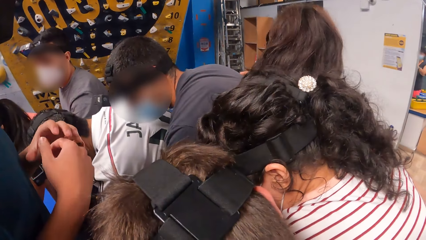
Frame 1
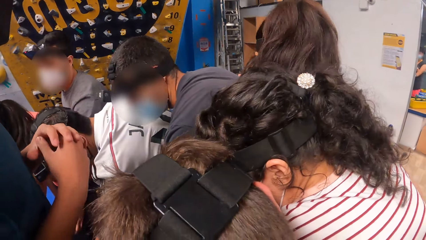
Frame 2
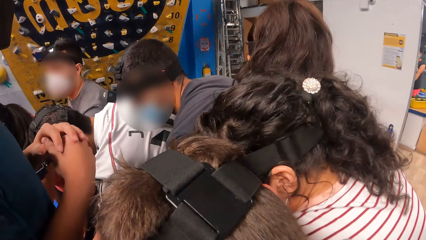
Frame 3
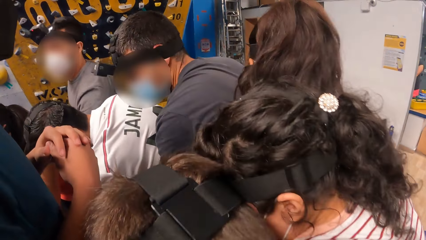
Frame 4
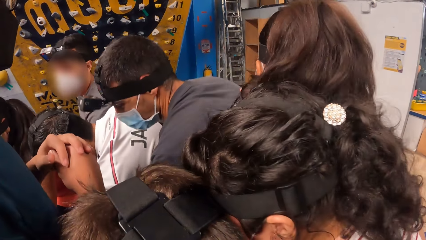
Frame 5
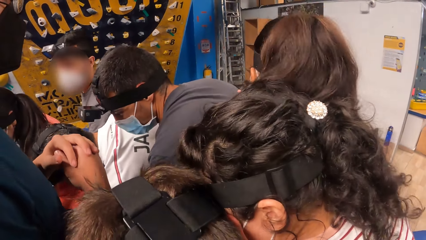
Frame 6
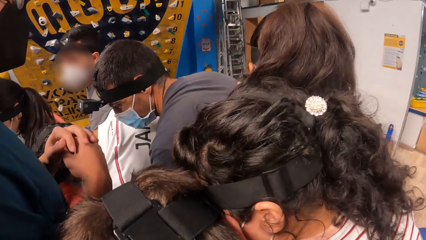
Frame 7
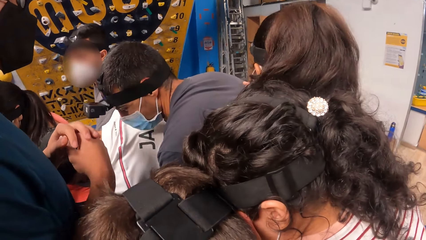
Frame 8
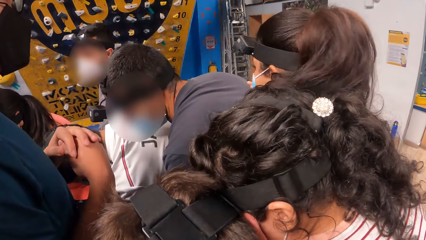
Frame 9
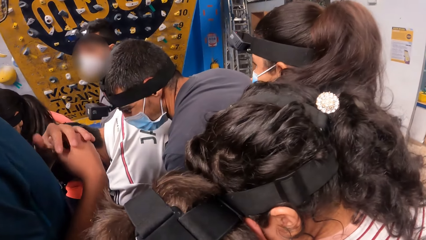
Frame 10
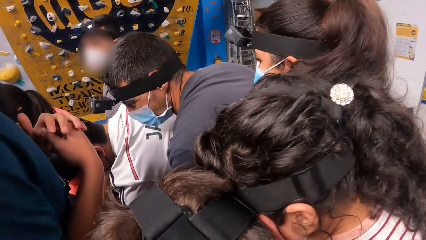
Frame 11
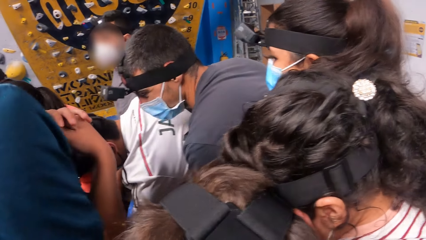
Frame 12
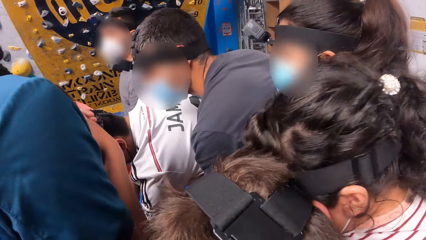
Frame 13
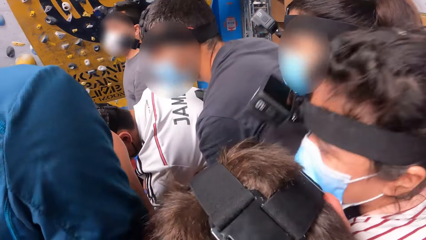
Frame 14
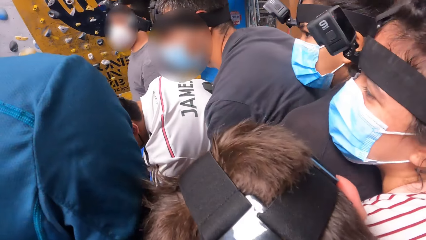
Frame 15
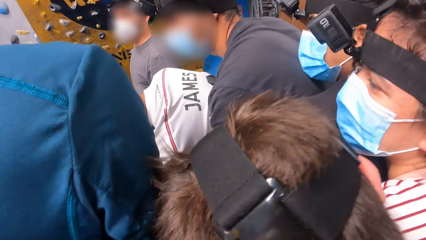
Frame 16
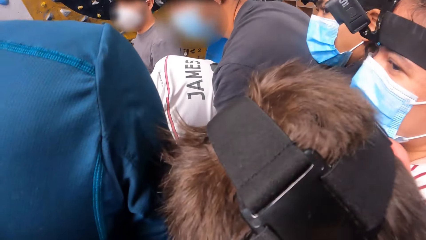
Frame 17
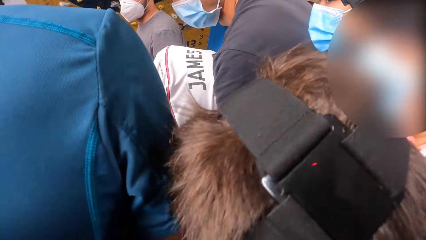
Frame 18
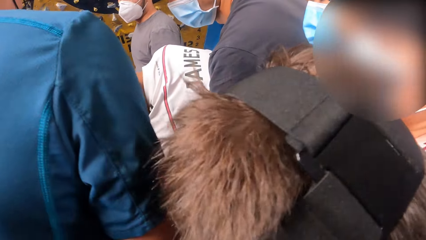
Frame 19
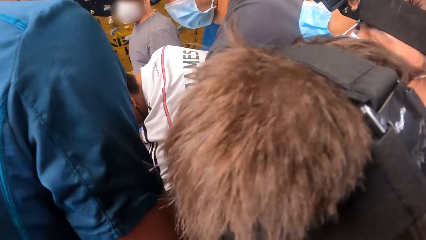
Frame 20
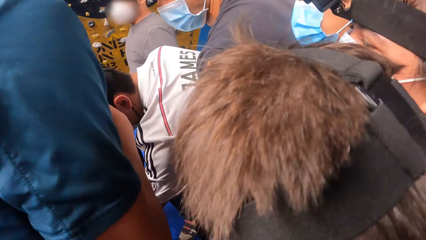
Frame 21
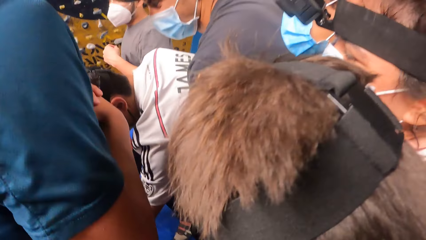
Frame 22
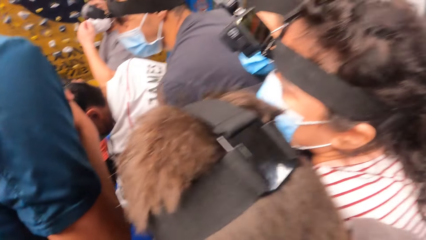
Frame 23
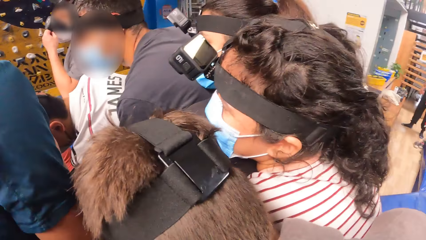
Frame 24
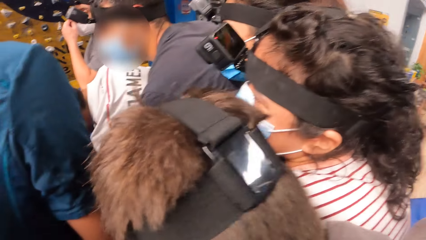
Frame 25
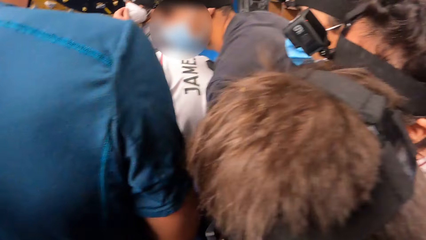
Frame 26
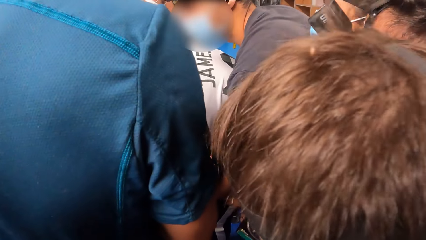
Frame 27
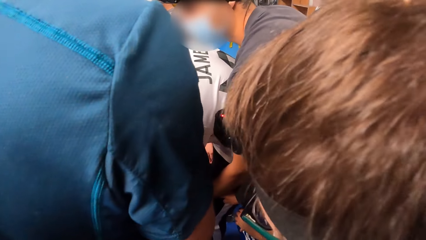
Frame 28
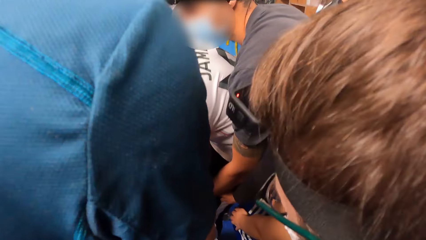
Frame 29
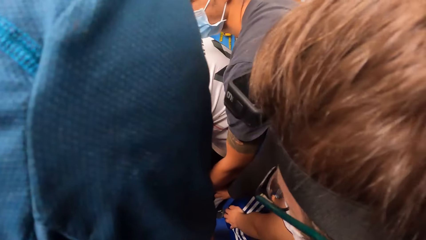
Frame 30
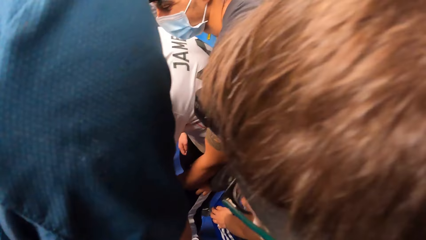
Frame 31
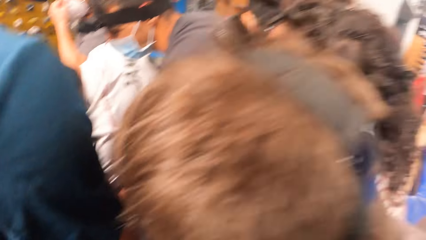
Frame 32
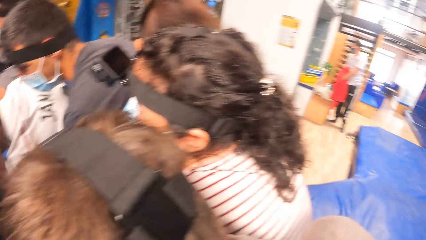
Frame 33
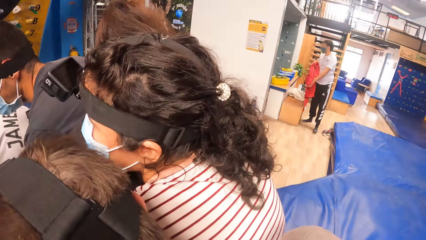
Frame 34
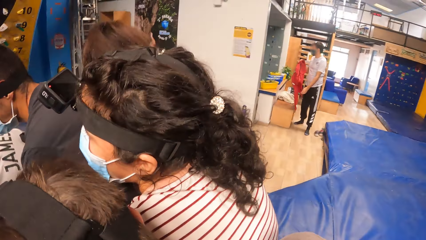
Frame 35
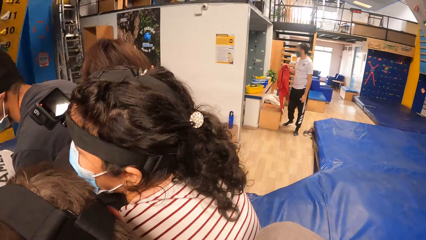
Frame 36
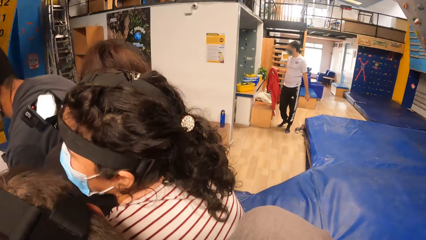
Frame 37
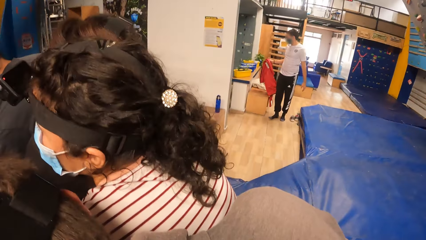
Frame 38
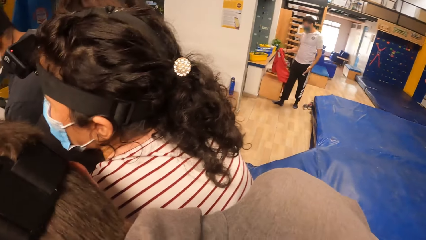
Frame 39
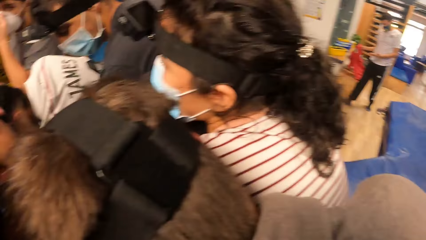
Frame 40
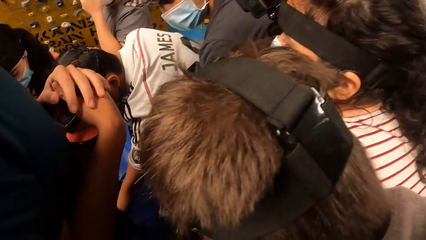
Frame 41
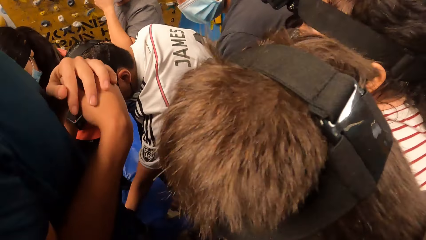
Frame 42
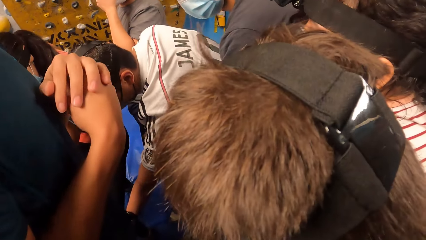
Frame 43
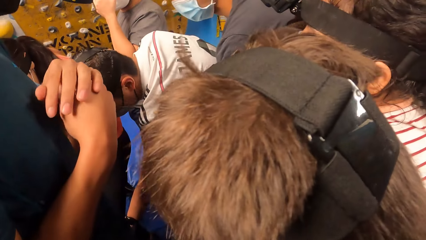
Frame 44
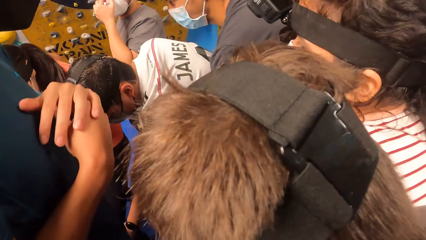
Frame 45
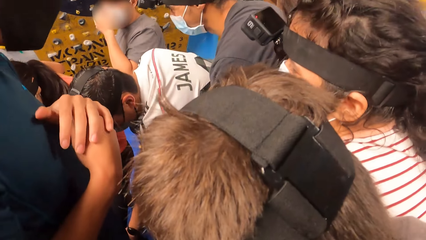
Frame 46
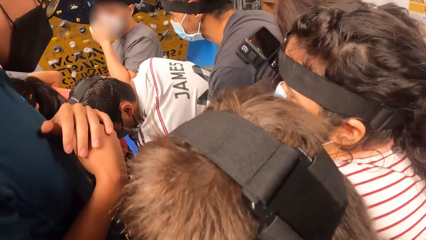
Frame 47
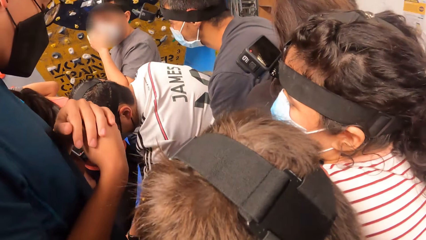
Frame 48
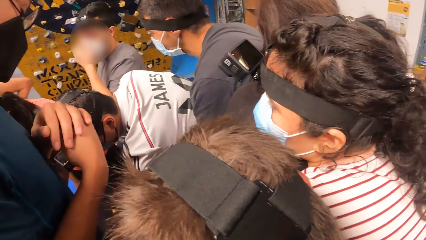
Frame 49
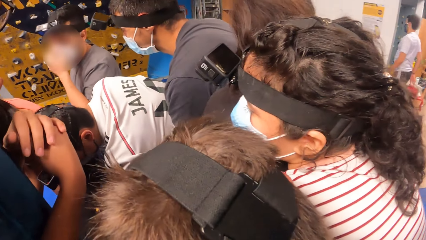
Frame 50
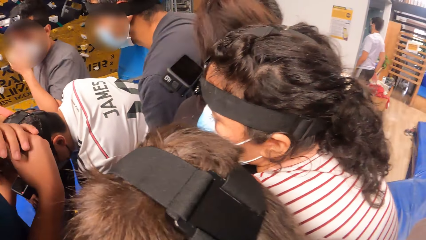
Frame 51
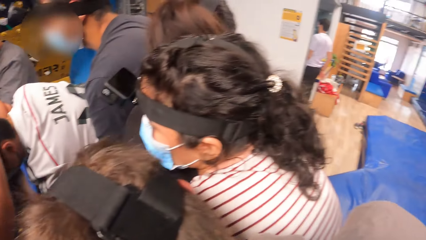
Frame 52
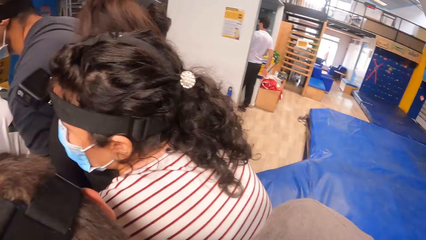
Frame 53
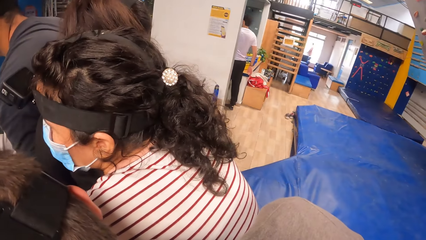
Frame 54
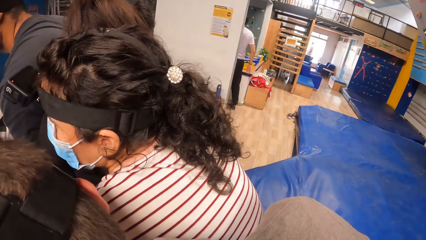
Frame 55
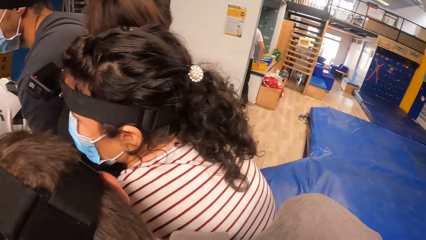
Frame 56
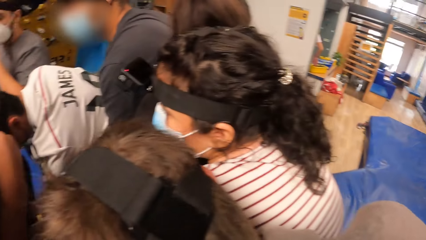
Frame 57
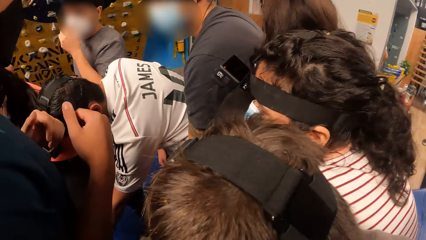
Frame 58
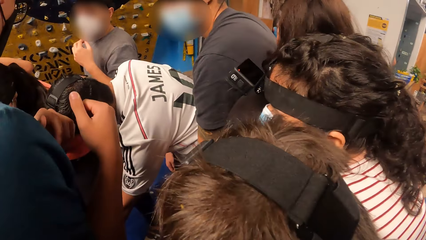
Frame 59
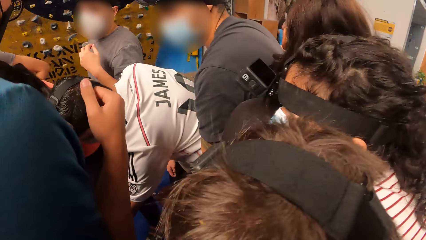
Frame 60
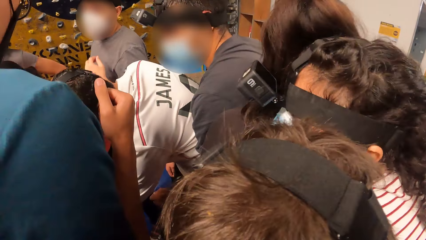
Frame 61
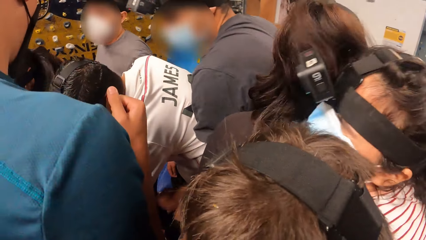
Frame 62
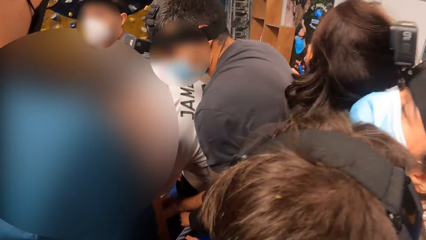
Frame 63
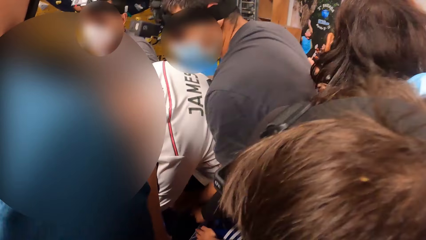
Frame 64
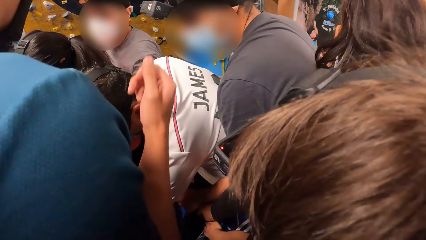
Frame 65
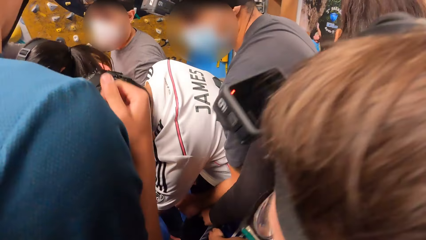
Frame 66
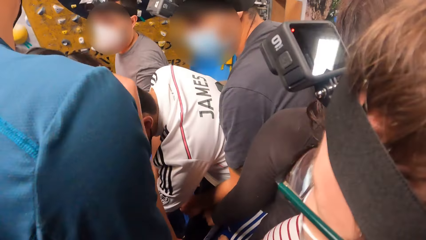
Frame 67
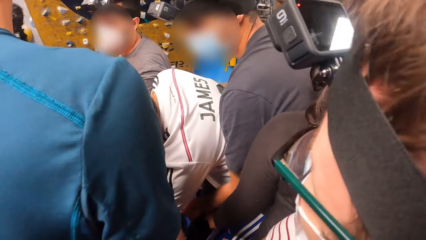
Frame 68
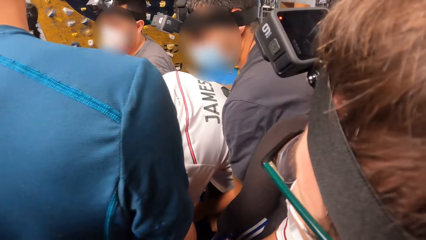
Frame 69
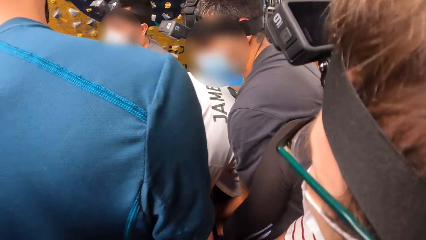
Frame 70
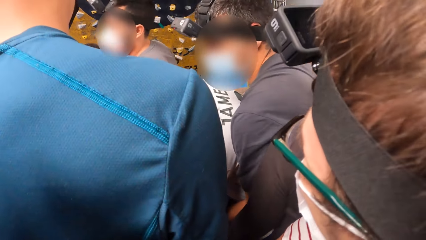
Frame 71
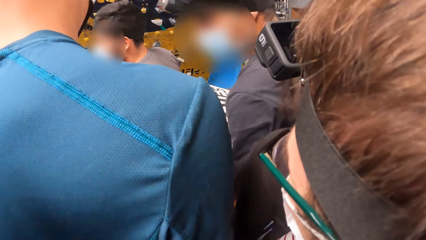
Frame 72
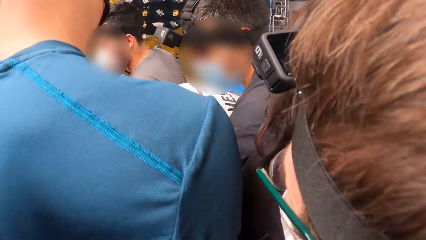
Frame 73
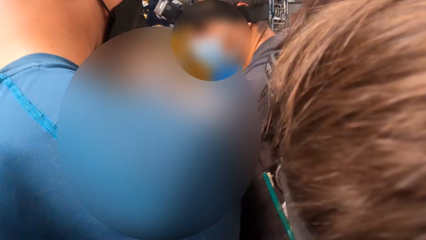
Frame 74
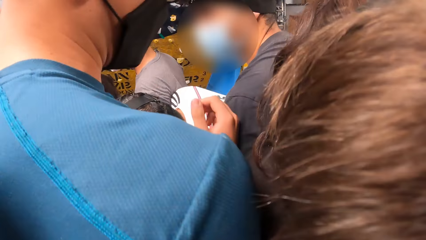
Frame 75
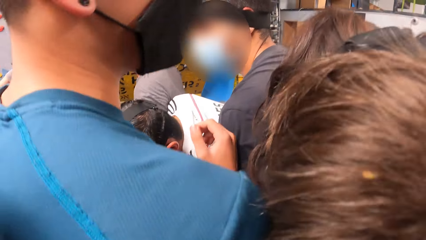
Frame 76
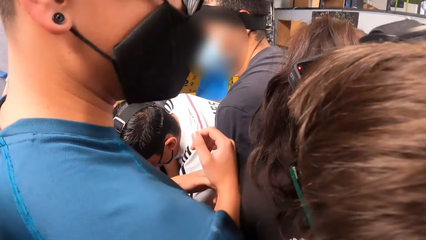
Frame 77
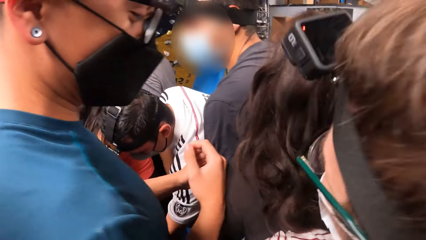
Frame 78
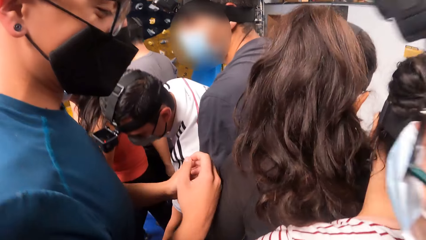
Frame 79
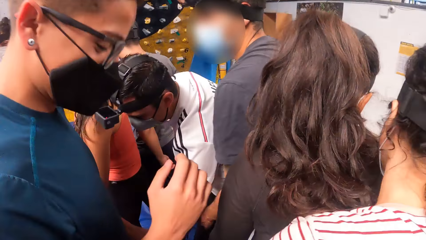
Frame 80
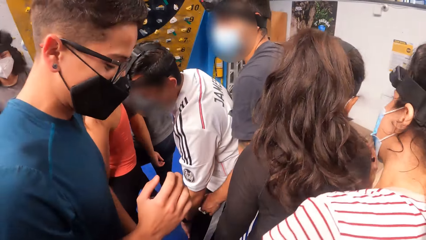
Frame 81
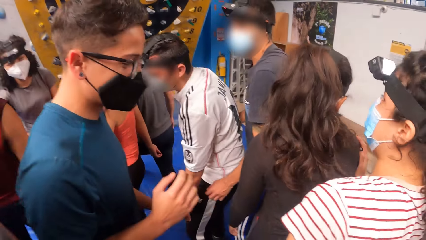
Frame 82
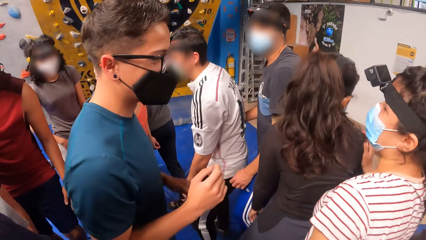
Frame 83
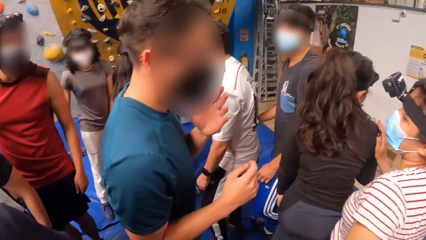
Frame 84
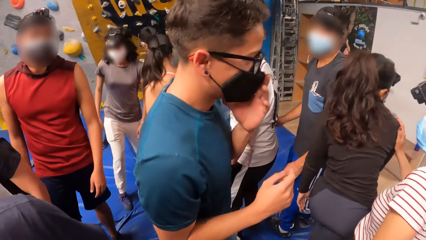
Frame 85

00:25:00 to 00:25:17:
The man interacts with the group of people.
